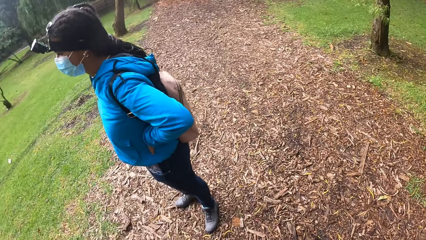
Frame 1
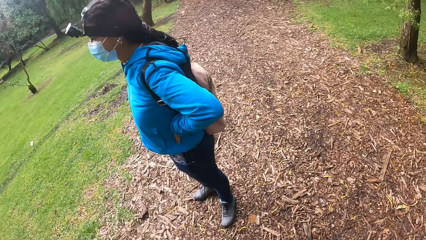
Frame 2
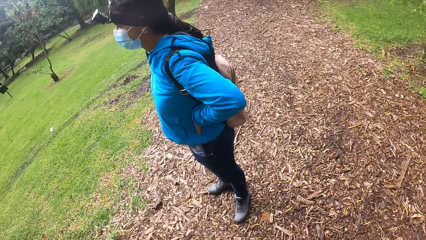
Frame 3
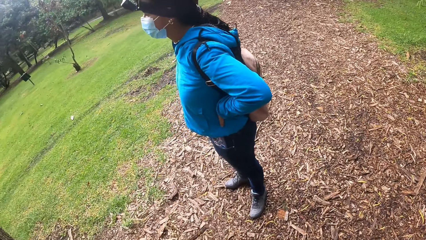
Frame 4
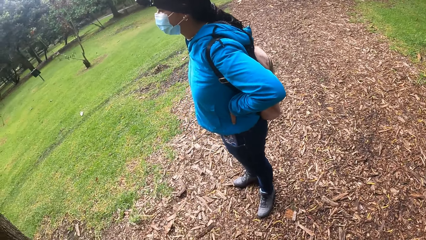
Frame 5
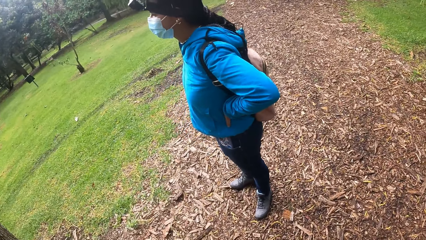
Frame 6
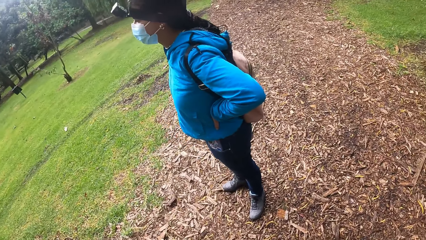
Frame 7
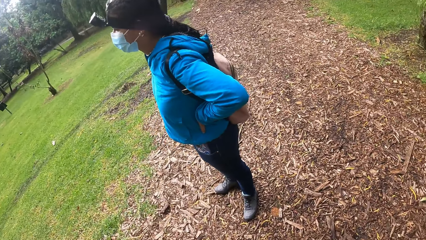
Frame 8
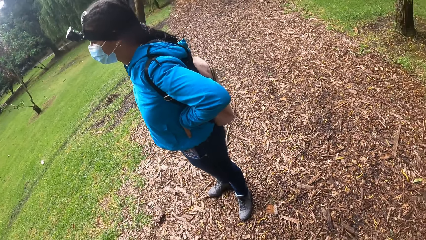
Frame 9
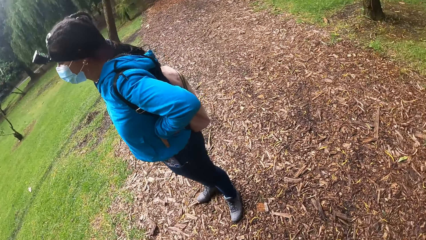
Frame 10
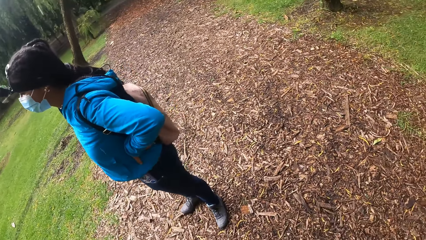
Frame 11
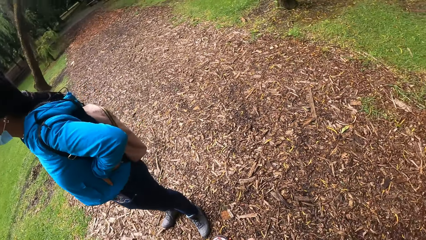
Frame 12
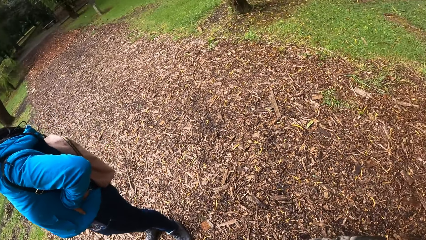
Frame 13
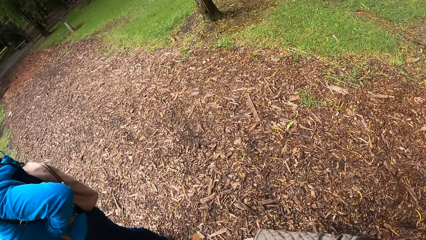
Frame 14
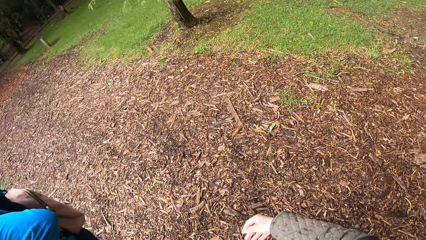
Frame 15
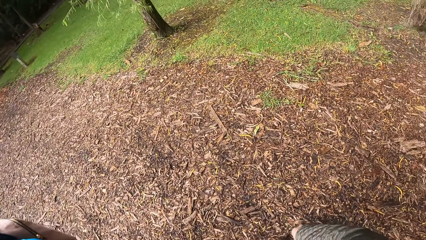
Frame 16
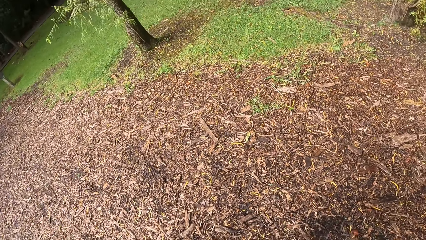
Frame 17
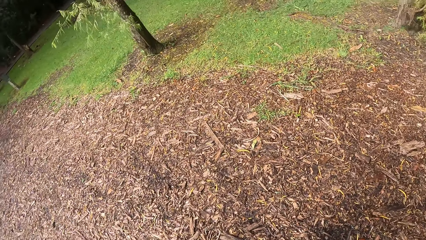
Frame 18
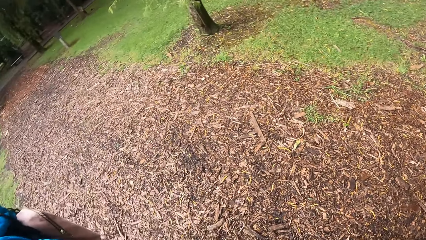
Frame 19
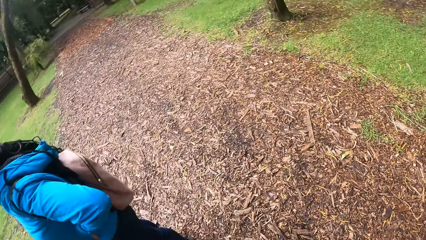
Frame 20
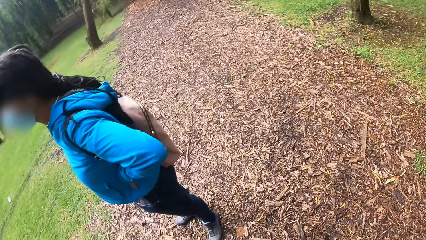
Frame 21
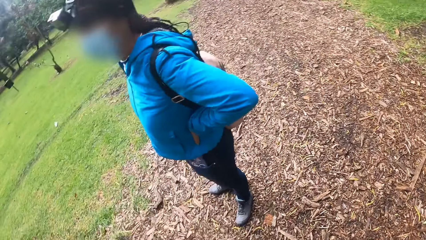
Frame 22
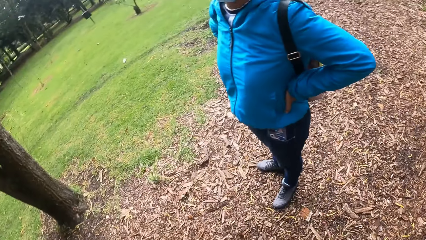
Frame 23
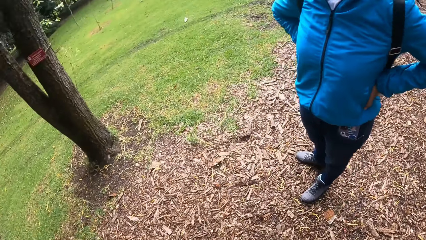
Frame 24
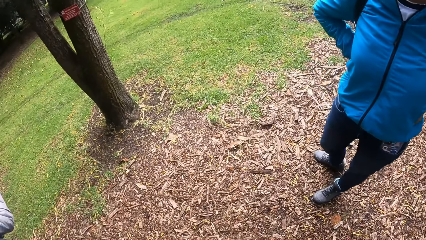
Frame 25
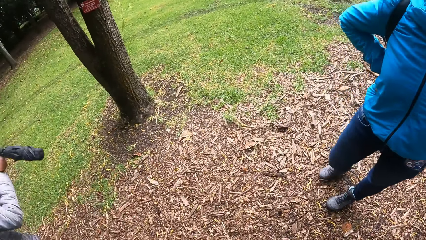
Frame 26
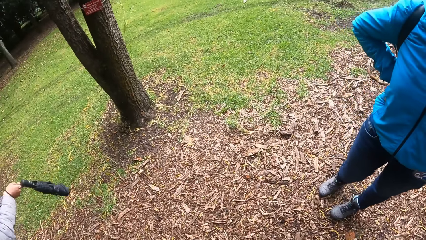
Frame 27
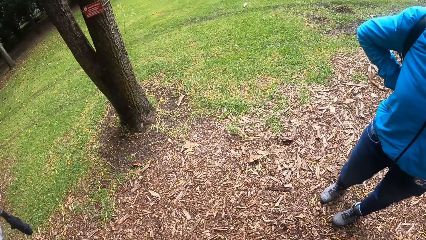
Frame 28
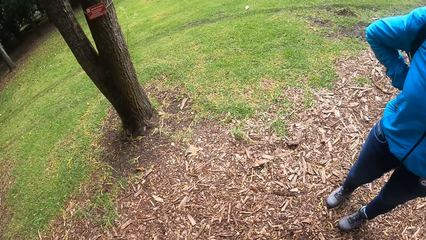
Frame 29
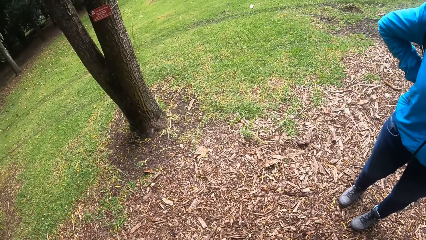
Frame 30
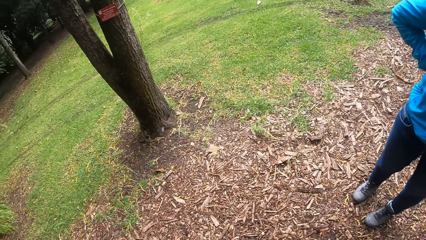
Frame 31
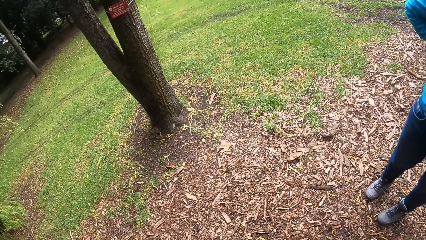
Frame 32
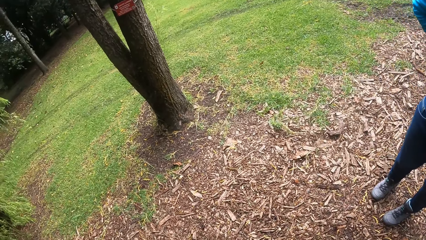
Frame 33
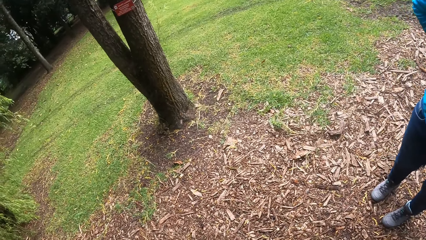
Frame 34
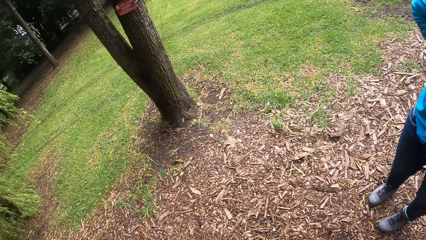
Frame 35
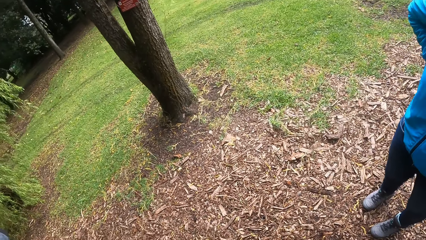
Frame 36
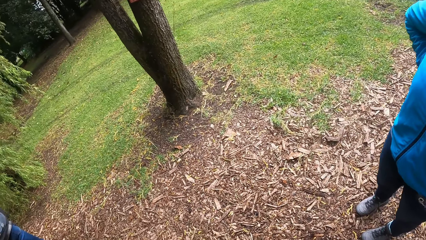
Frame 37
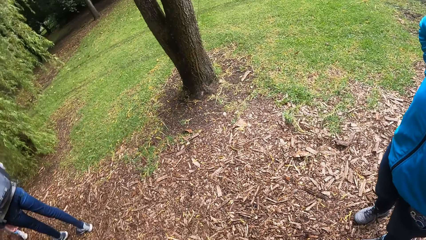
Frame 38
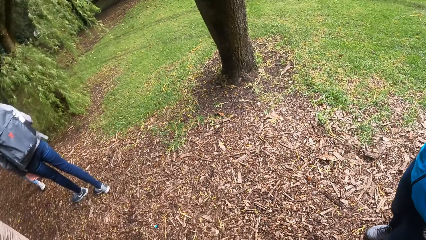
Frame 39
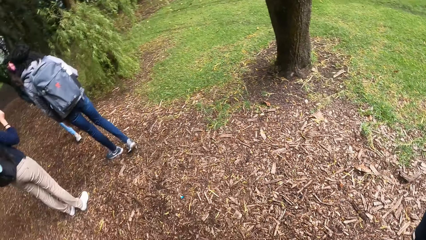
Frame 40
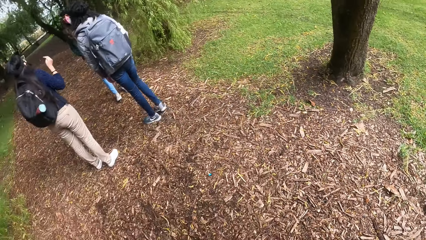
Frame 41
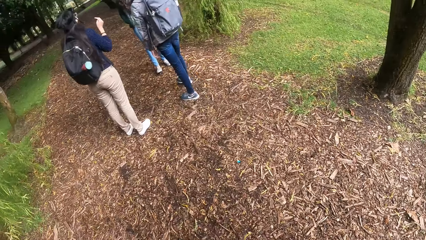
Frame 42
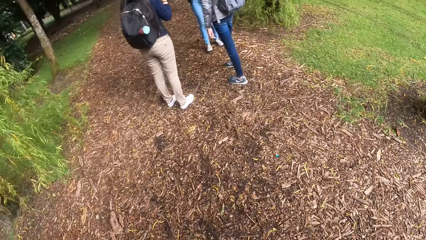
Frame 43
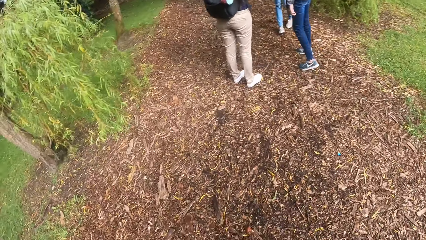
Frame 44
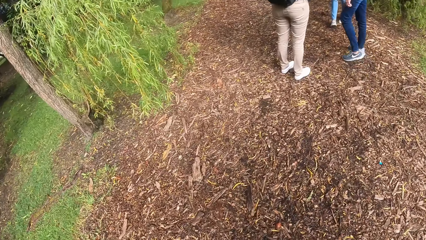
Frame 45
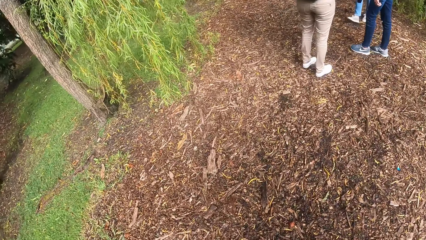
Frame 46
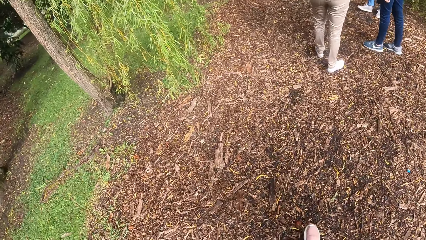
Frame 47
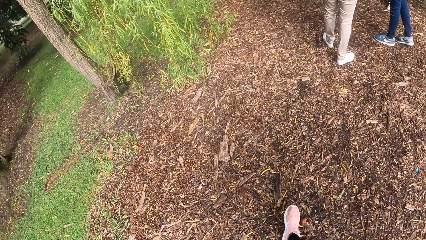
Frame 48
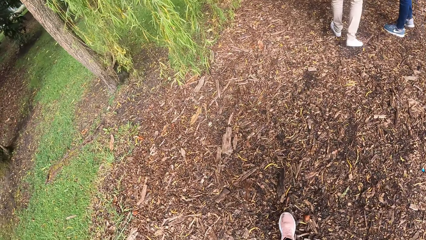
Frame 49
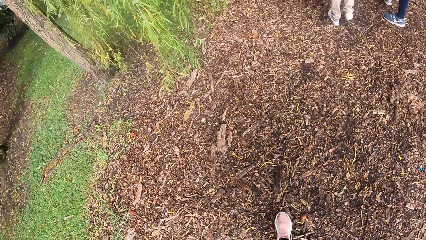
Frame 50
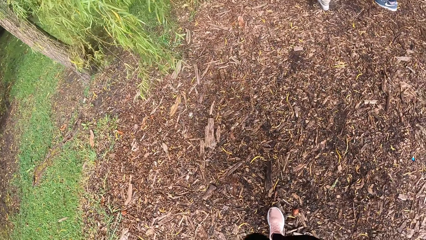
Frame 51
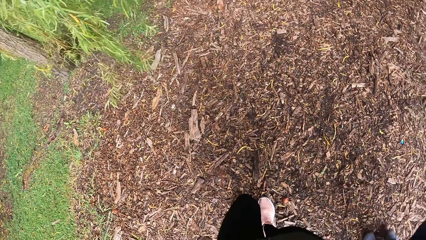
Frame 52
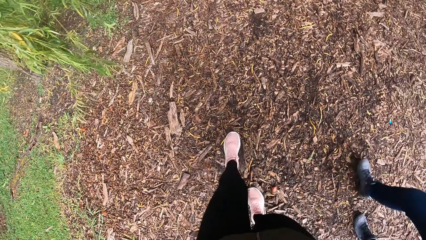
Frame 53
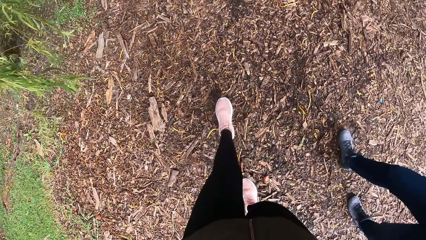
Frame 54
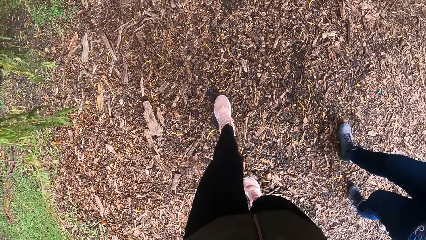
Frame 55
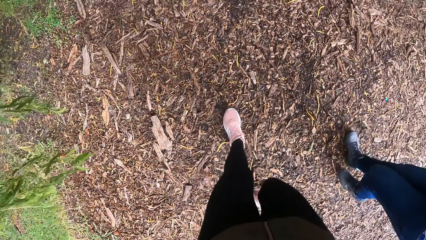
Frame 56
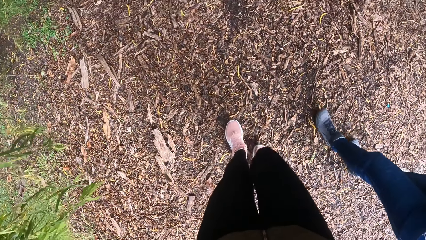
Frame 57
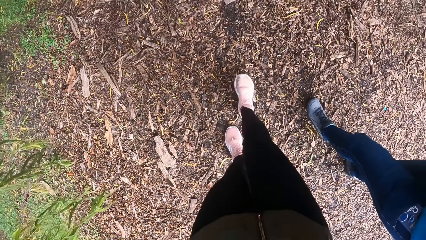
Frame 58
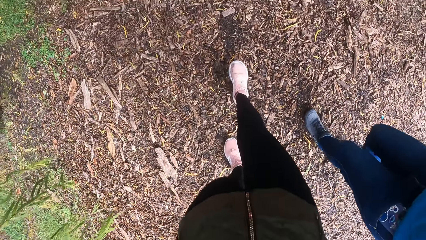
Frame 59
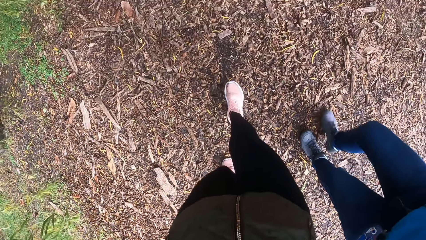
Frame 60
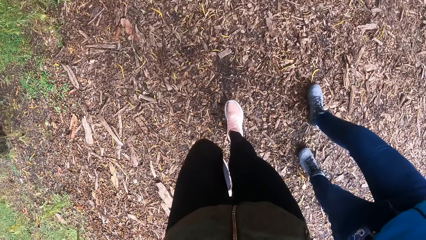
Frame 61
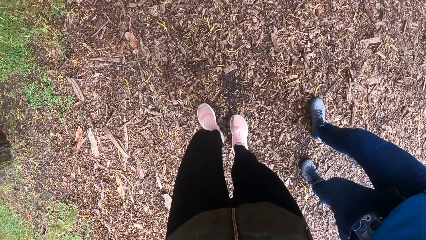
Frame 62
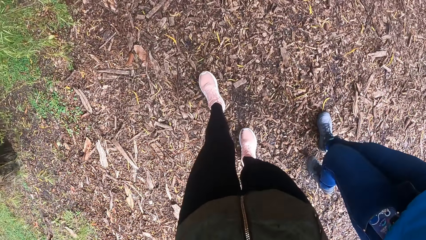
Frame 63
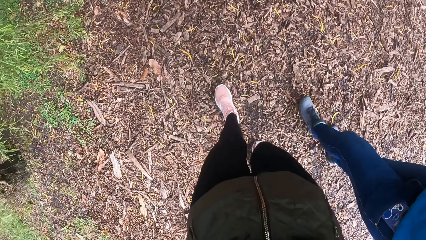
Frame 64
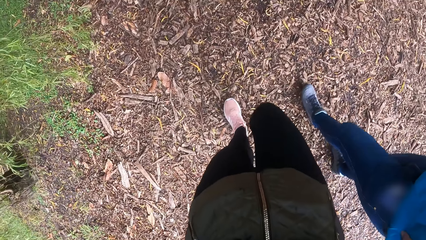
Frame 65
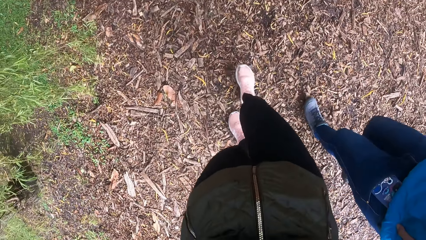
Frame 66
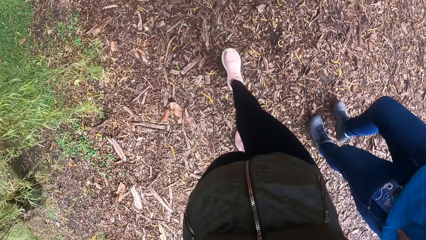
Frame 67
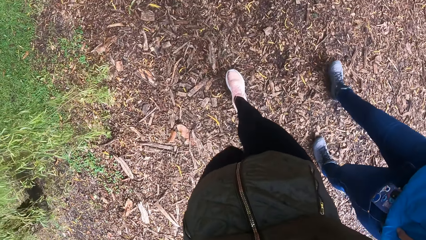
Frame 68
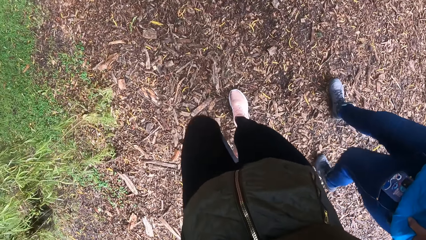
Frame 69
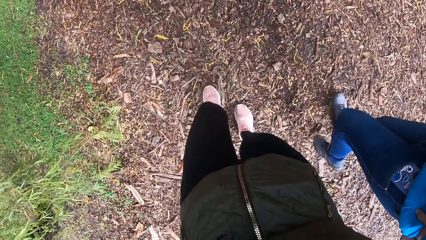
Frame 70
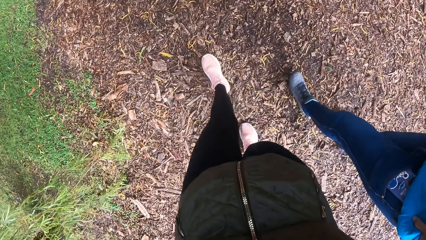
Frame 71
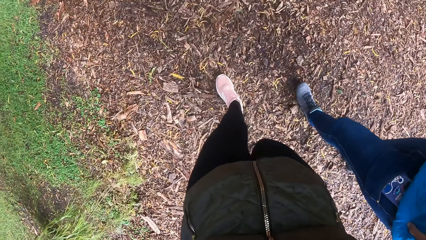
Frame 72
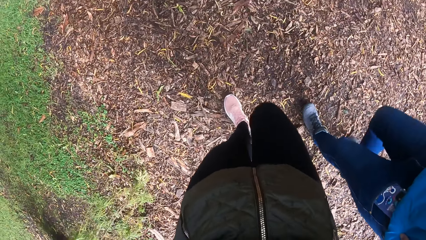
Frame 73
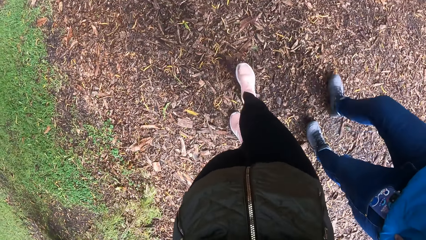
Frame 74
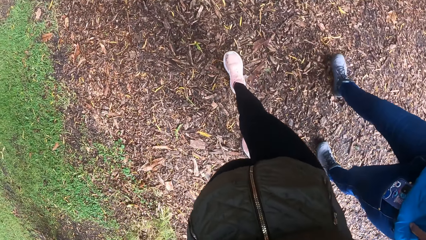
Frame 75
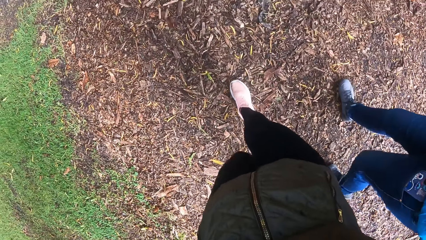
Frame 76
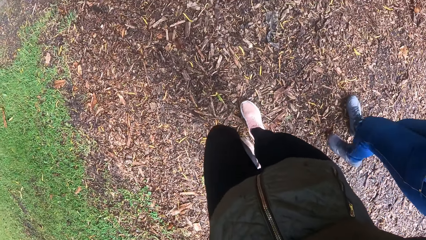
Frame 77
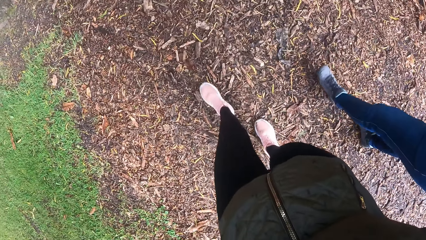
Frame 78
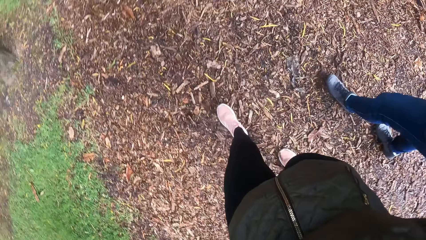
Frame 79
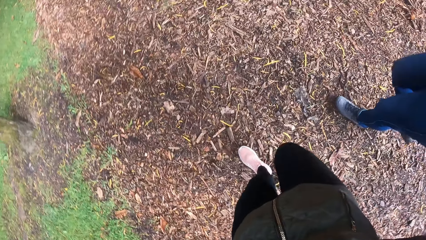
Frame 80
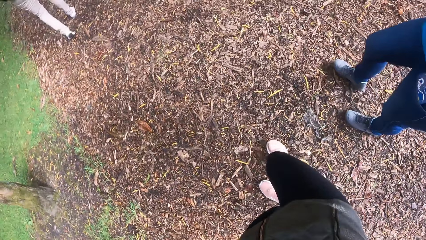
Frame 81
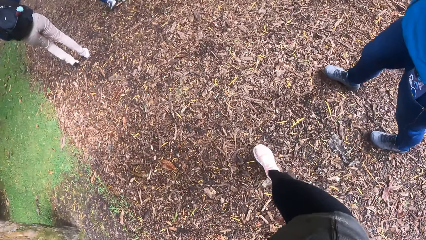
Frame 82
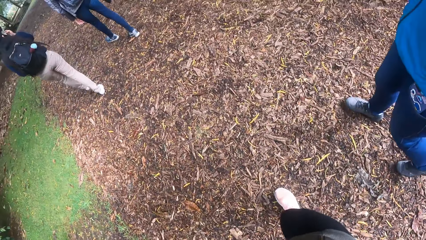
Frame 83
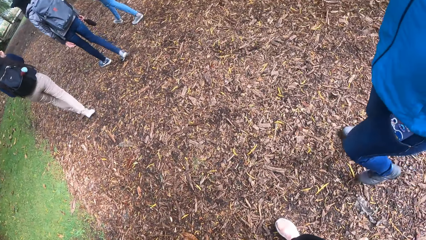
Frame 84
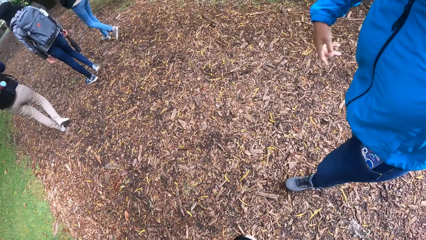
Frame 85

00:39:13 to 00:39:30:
The camera wearer looks around the field. They interact with the woman. They walk around the field.
